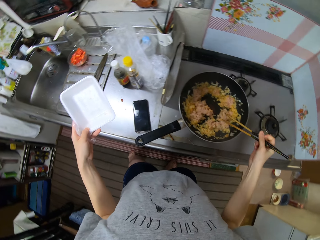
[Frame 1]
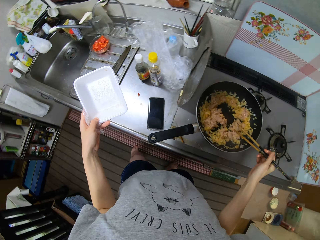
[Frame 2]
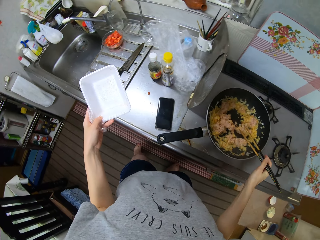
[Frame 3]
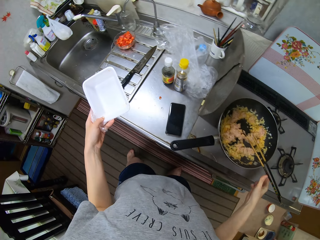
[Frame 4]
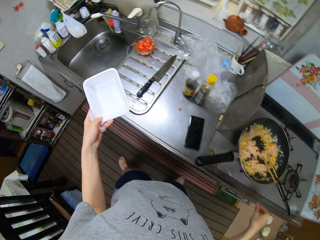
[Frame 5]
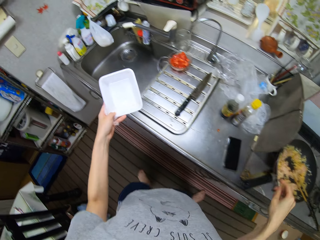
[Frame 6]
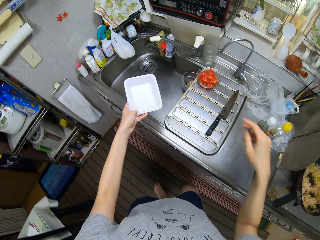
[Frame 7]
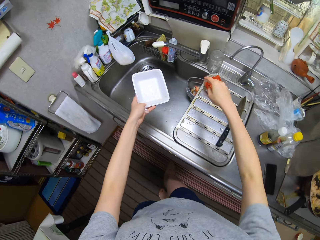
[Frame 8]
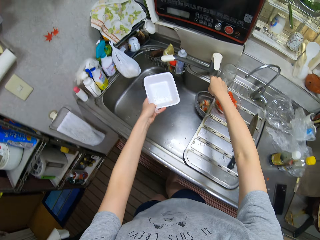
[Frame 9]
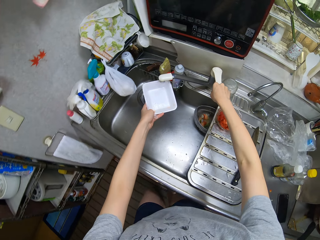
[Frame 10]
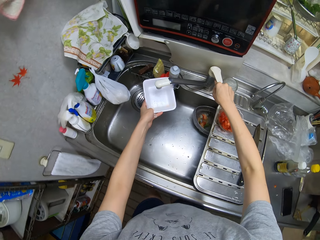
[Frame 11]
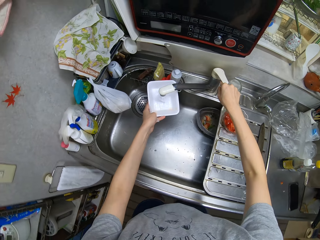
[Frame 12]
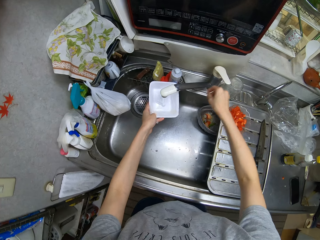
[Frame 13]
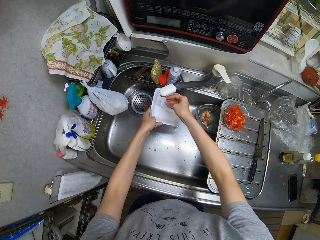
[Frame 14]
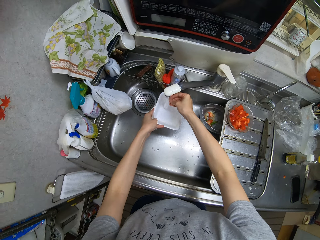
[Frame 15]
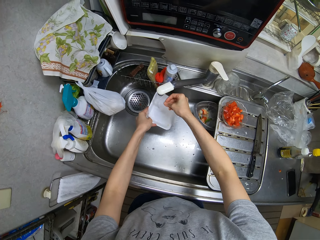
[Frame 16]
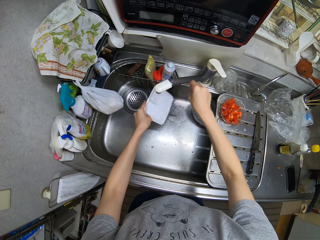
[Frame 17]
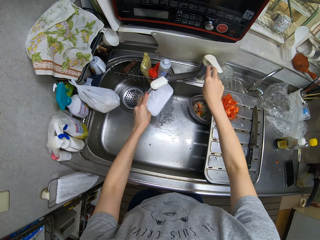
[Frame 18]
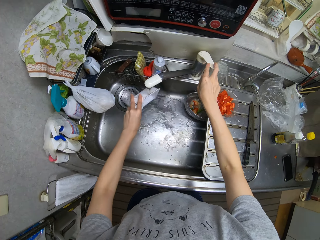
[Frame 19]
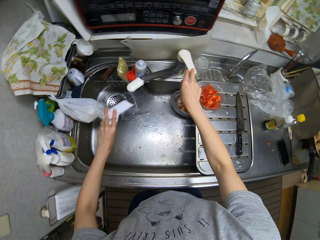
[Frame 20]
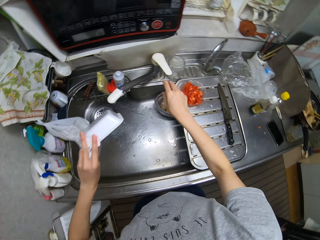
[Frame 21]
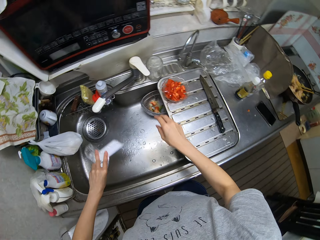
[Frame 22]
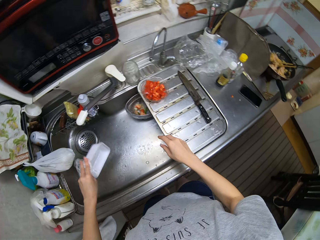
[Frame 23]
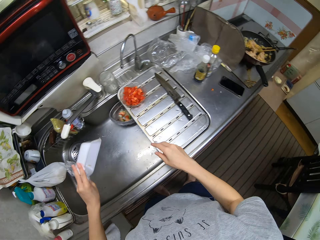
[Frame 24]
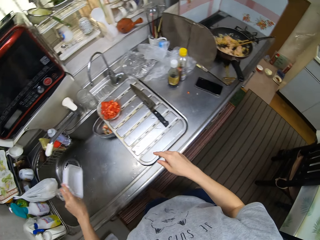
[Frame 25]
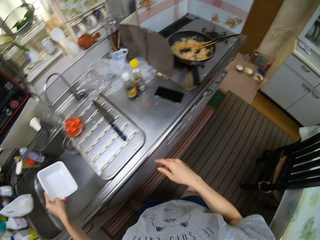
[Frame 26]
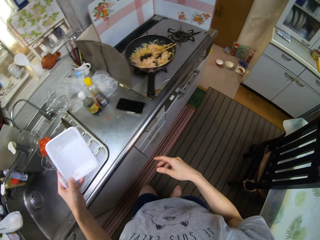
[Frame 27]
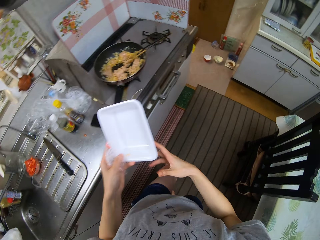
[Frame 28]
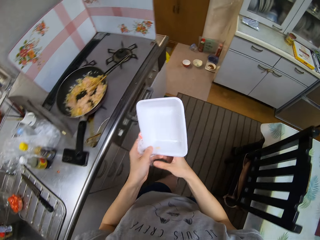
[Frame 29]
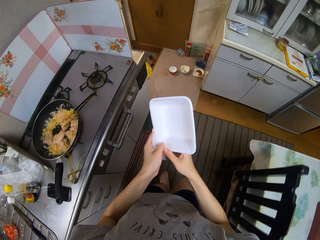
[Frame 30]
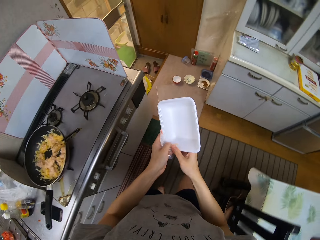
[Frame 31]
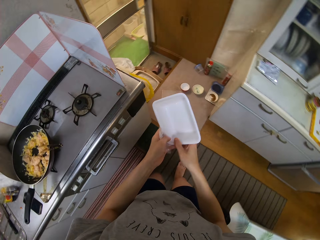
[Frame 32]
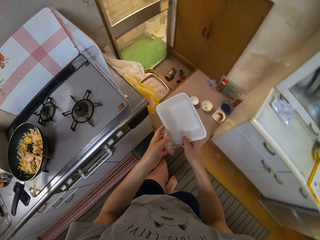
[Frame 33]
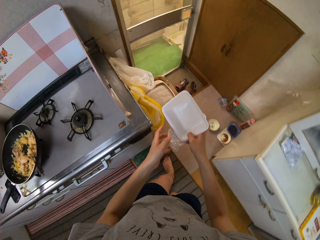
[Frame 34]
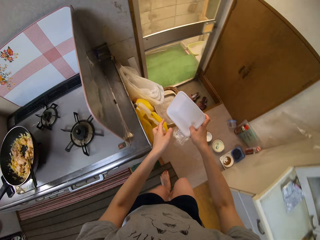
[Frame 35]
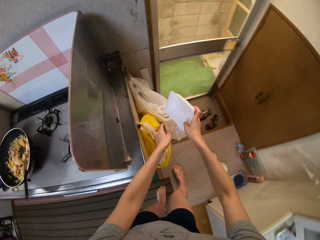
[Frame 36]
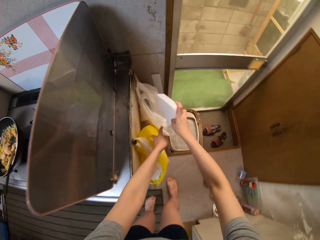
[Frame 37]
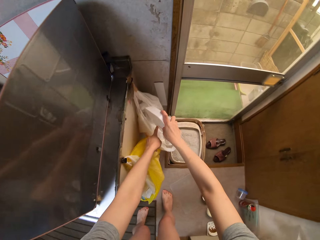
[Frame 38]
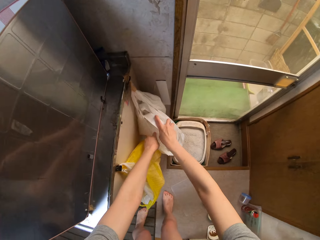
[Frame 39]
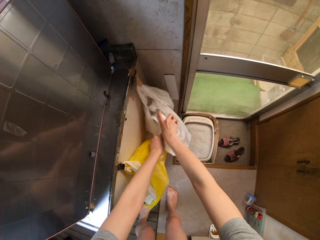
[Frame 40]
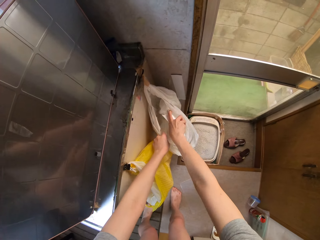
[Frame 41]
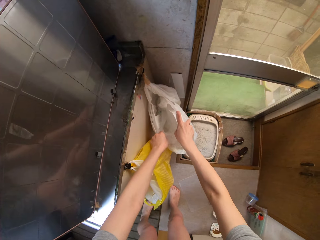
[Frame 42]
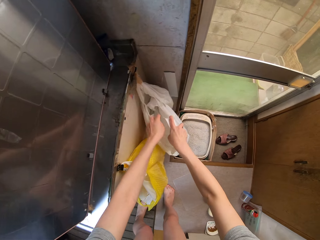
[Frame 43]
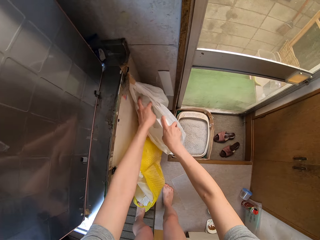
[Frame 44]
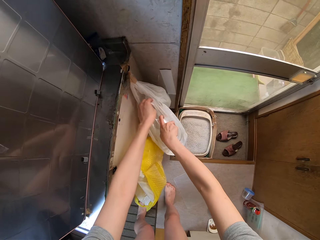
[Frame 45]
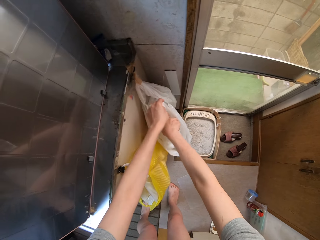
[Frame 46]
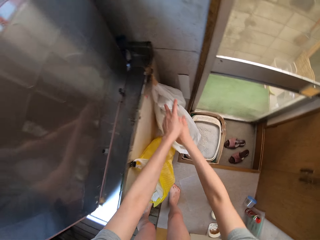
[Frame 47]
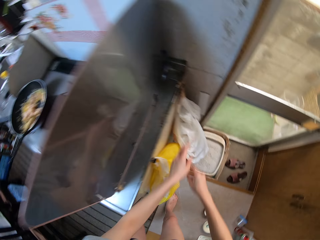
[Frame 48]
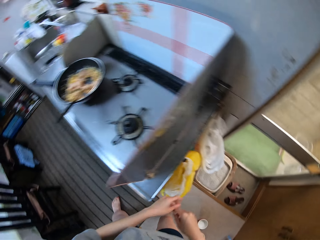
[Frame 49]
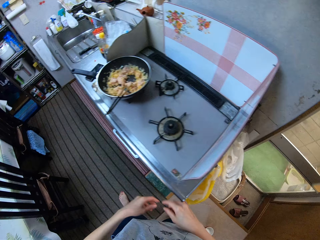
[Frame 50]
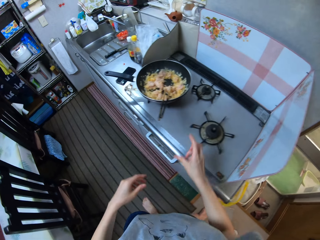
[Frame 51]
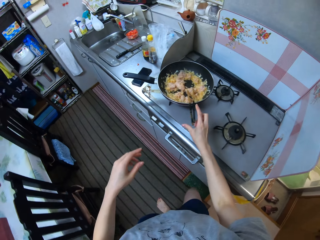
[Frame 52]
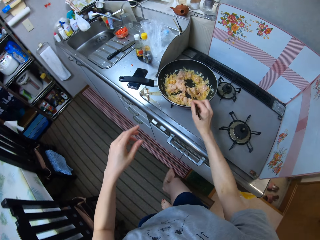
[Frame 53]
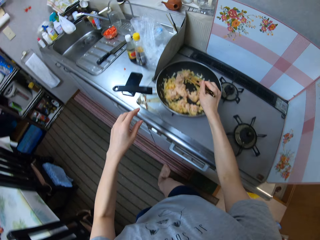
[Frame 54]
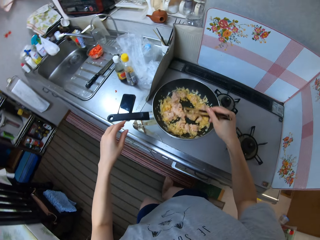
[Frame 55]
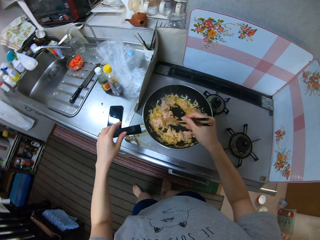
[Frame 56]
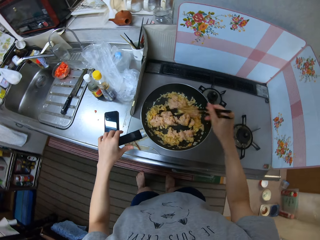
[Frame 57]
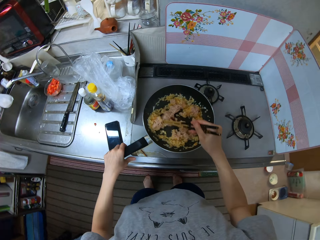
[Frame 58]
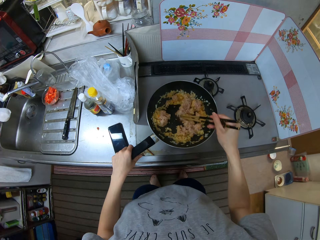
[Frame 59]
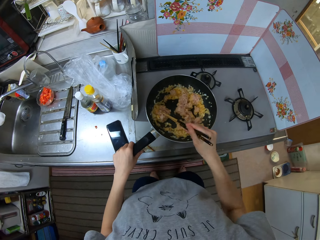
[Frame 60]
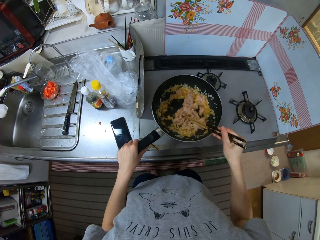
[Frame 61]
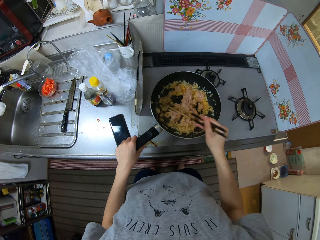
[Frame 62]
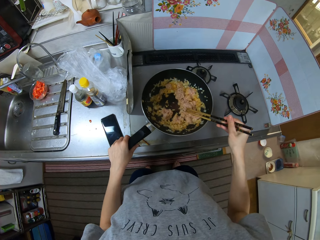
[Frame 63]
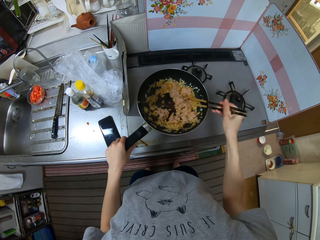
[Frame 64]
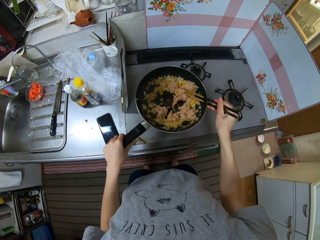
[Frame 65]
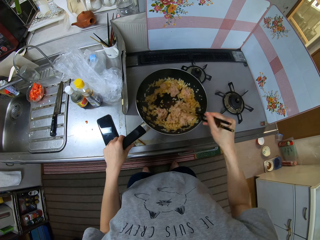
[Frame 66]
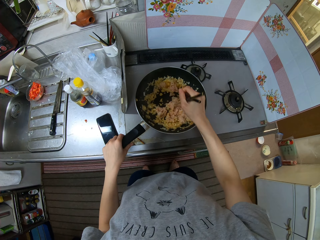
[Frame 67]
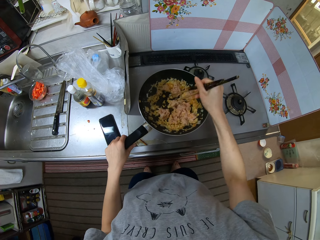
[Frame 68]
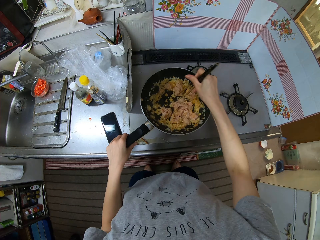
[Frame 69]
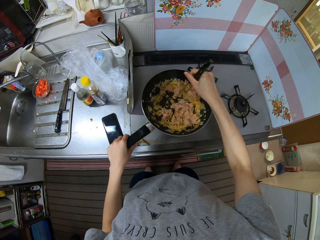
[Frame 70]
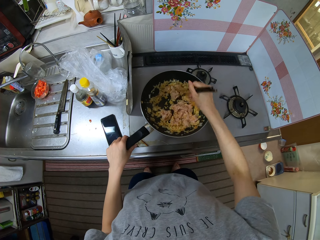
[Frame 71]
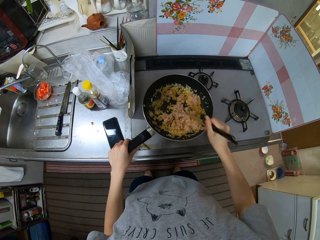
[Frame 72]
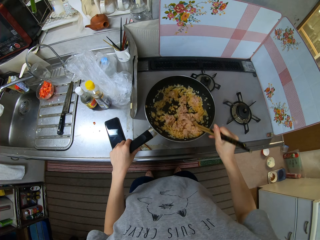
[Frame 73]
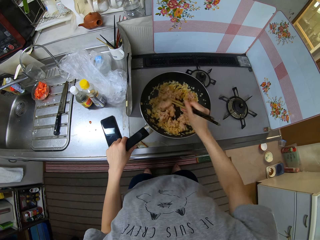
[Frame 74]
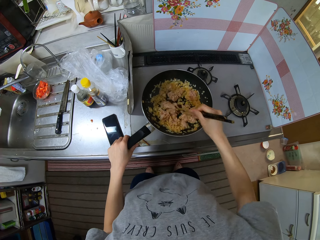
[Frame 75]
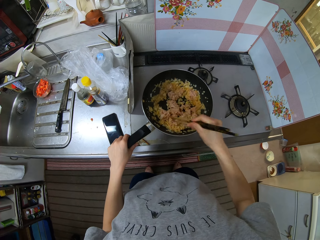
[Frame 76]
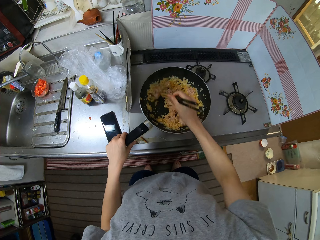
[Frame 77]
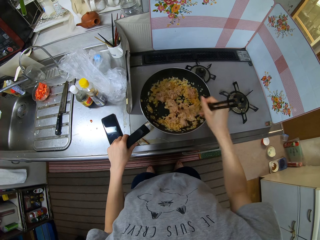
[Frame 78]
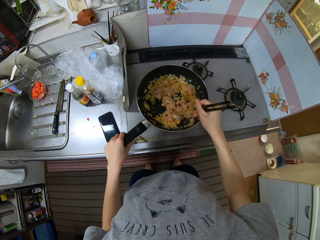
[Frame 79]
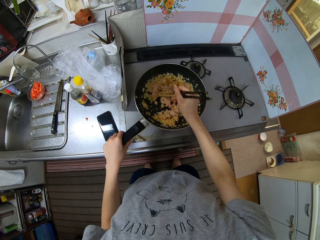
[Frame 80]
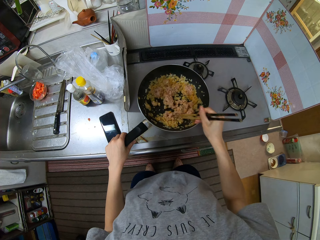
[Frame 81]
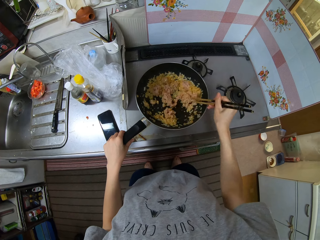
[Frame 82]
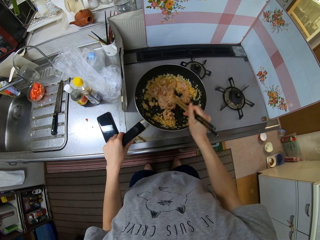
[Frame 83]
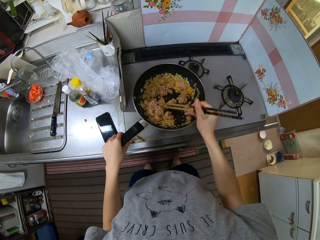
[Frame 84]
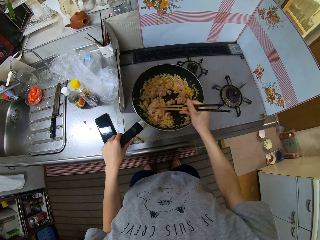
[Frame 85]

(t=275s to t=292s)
The camera wearer opens the tap. They rinse the container or pack. They fill the pack with water. They close the container. They pour the water from the pack. They put the container in a polythene bag. They stir the food in the cooking pan with the chopsticks.

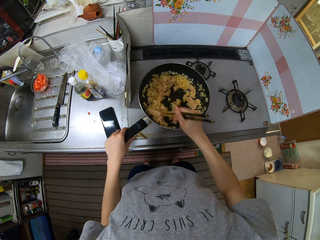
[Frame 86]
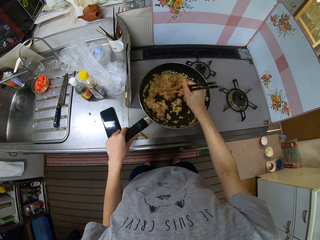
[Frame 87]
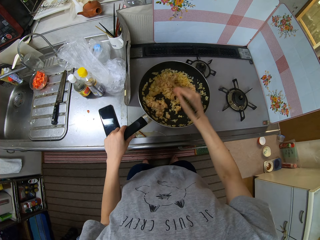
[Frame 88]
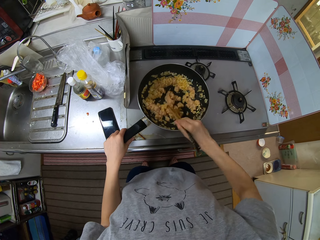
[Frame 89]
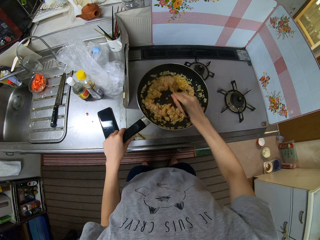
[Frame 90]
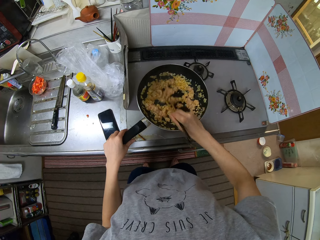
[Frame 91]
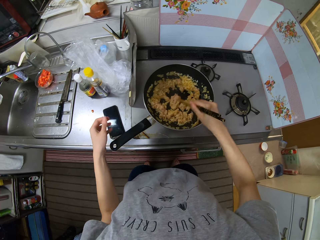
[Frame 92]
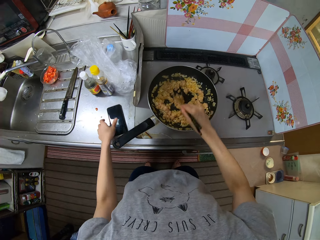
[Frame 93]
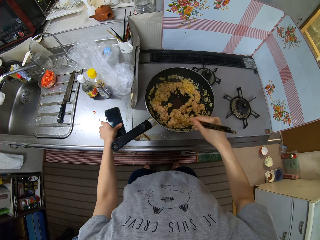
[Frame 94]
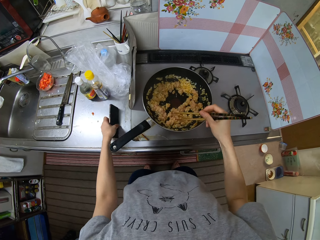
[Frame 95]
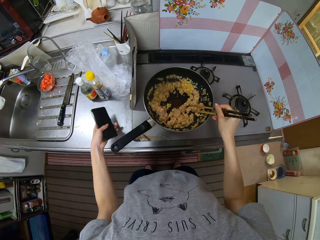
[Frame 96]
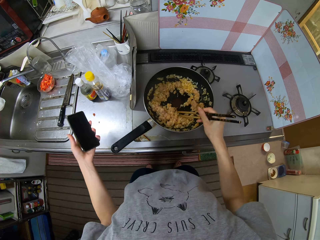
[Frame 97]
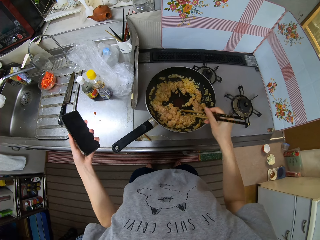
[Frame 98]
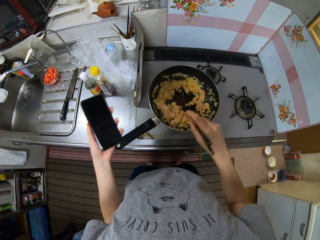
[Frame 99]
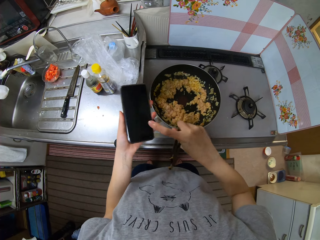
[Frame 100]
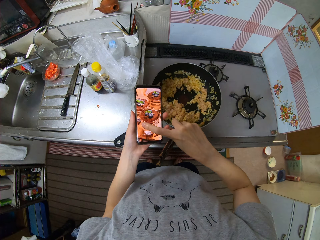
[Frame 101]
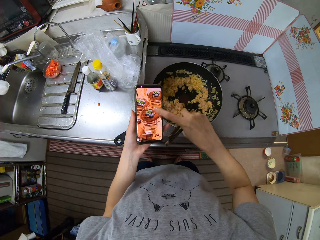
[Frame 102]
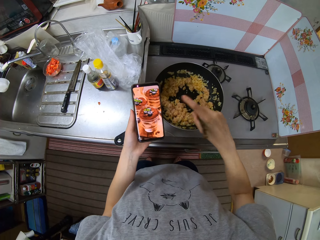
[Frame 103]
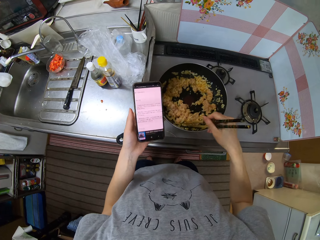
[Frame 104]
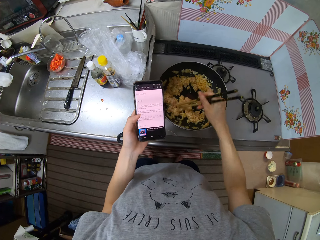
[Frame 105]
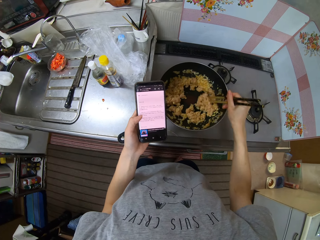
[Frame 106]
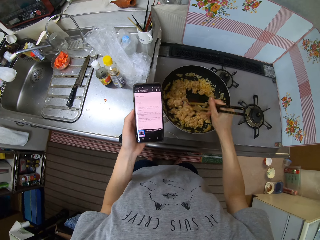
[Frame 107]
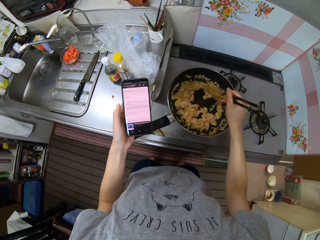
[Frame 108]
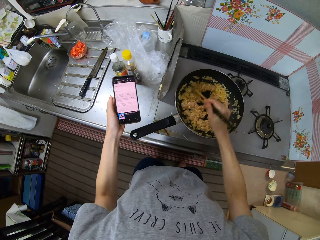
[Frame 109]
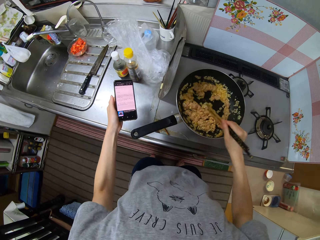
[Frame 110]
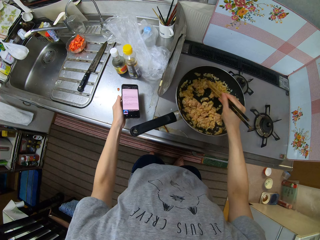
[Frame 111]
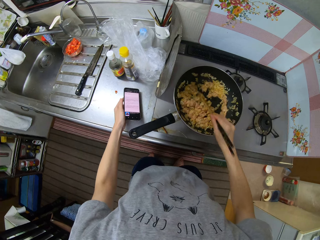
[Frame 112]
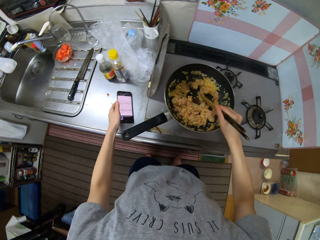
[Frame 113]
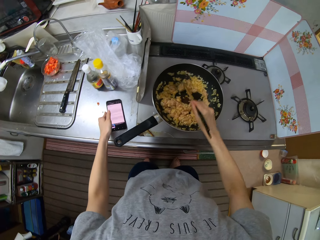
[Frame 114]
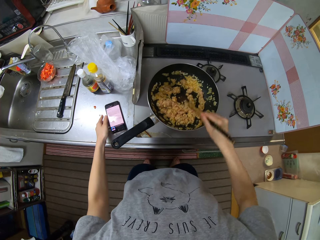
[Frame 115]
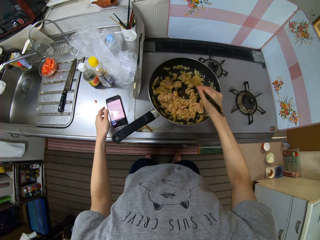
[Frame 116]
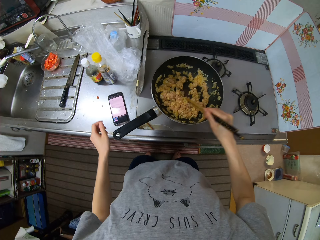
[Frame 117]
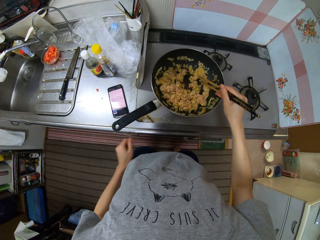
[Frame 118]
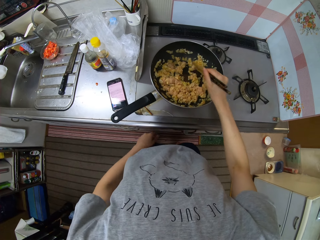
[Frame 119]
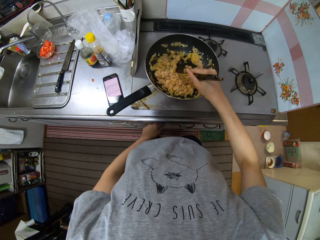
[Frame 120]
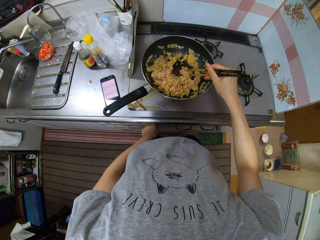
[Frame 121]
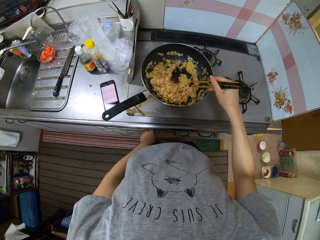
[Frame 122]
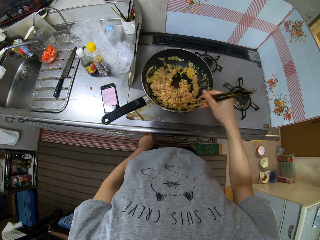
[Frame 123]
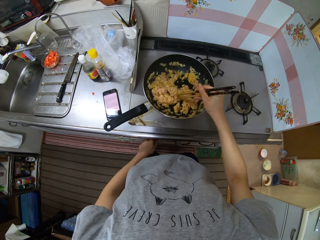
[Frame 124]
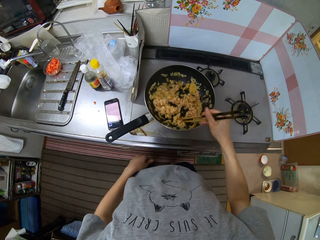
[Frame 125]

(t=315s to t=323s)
The camera wearer picks up a phone from the counter. They scroll through the phone. They press the phone. They stir the food in the cooking pan with the chopsticks. They place the phone on the kitchen surface. They adjust the cooker.
